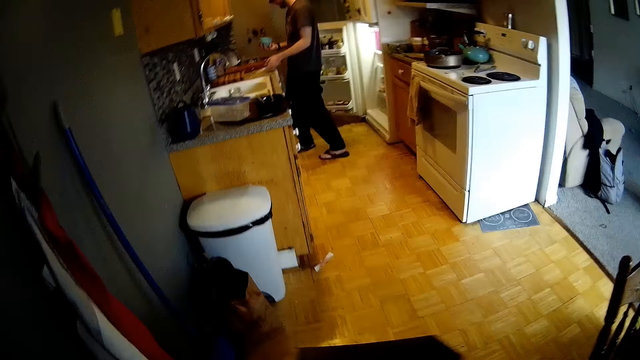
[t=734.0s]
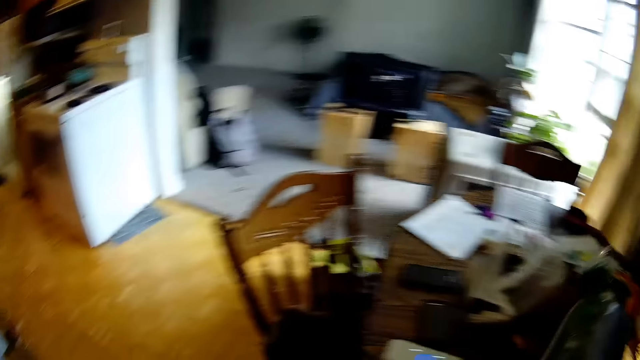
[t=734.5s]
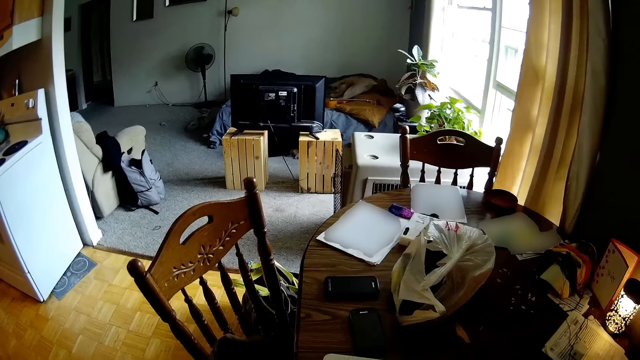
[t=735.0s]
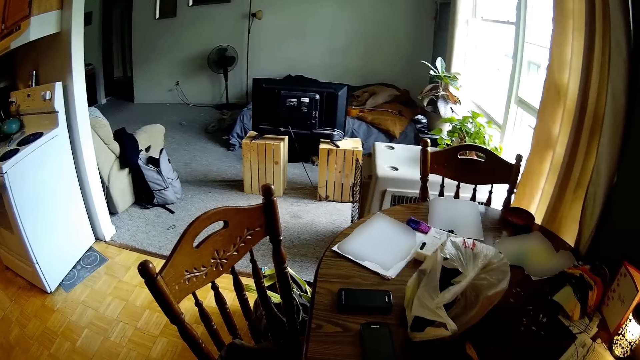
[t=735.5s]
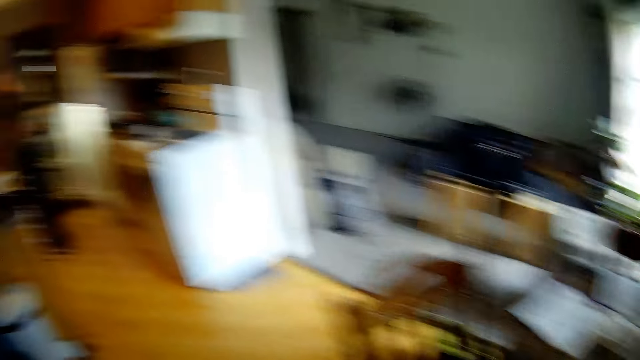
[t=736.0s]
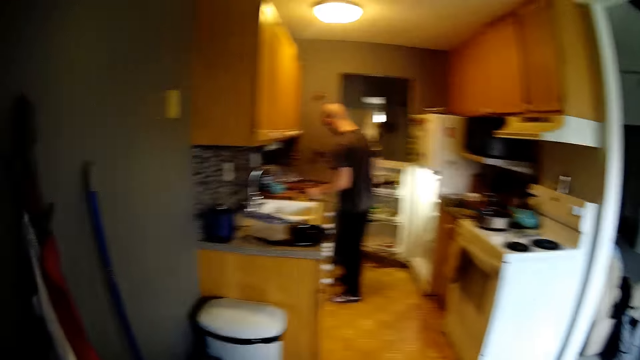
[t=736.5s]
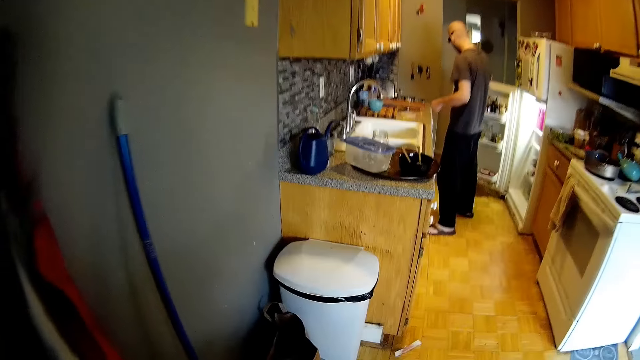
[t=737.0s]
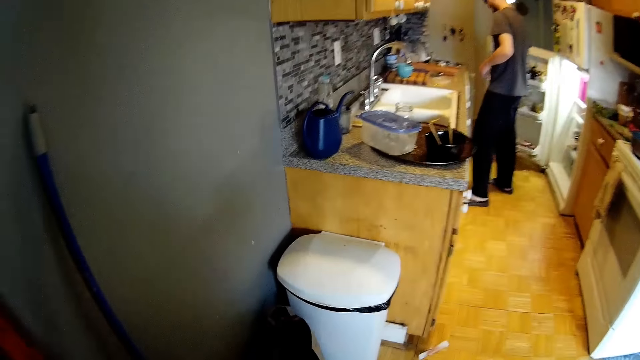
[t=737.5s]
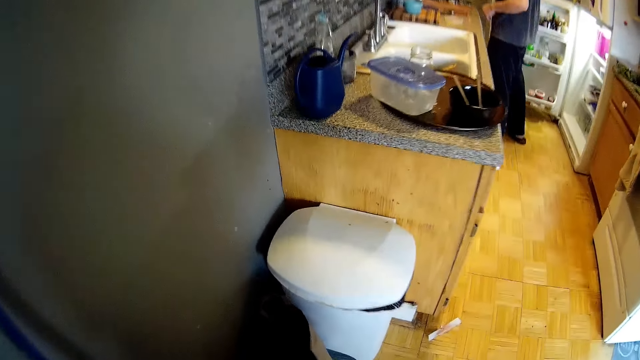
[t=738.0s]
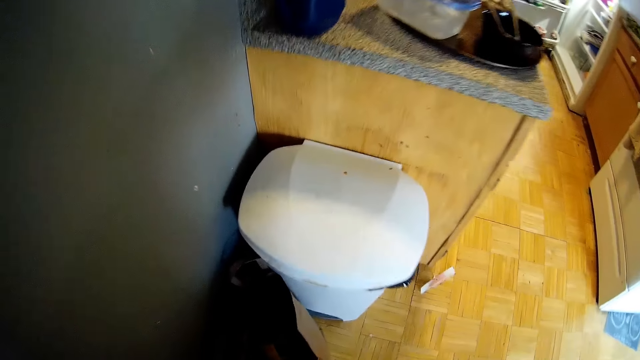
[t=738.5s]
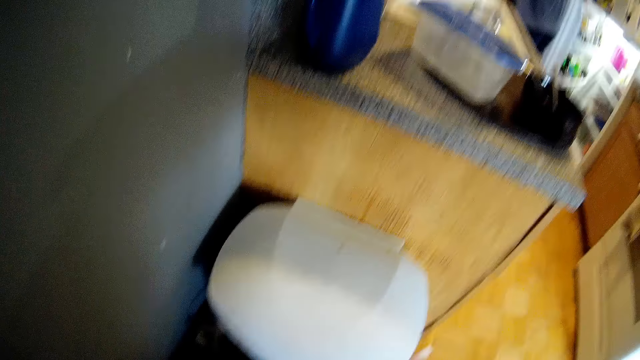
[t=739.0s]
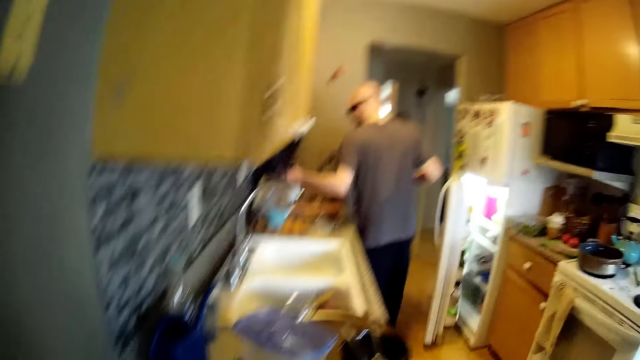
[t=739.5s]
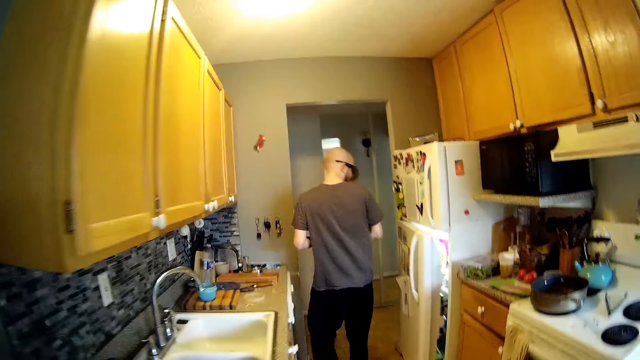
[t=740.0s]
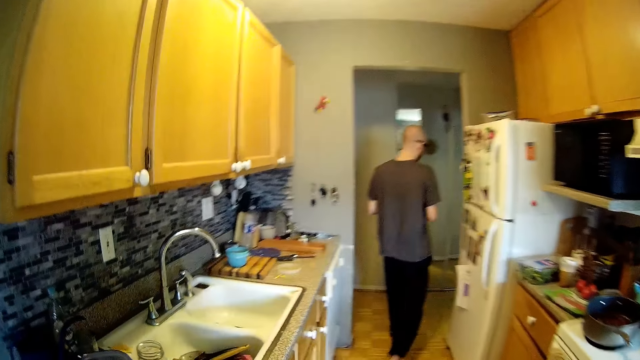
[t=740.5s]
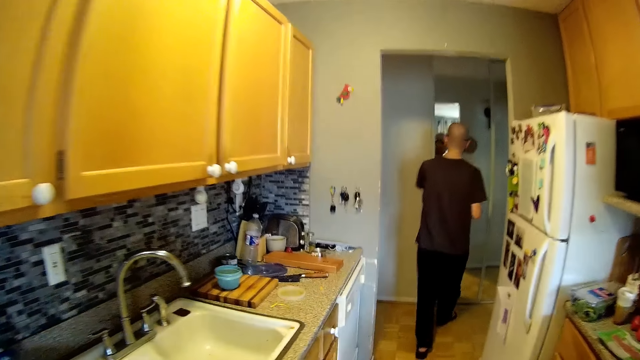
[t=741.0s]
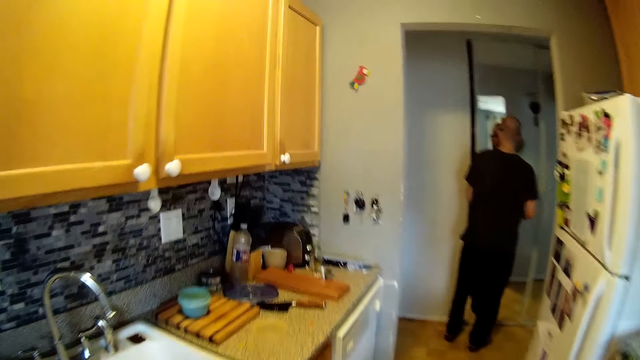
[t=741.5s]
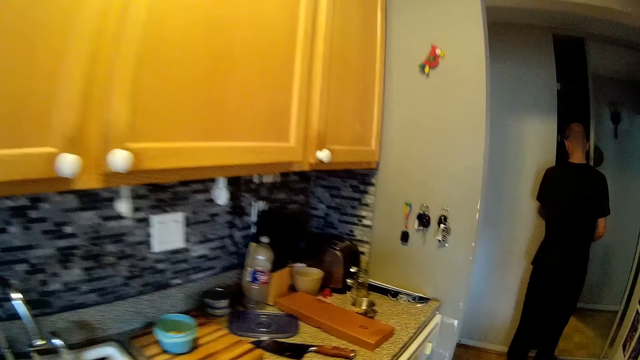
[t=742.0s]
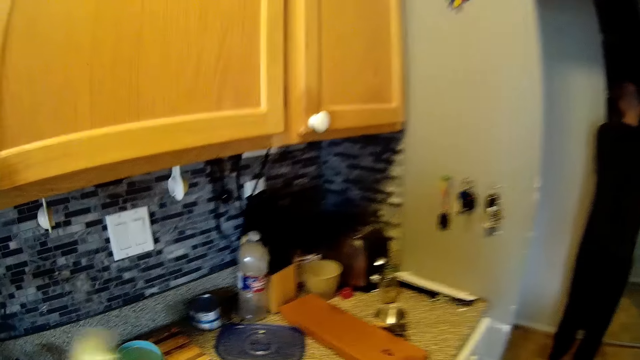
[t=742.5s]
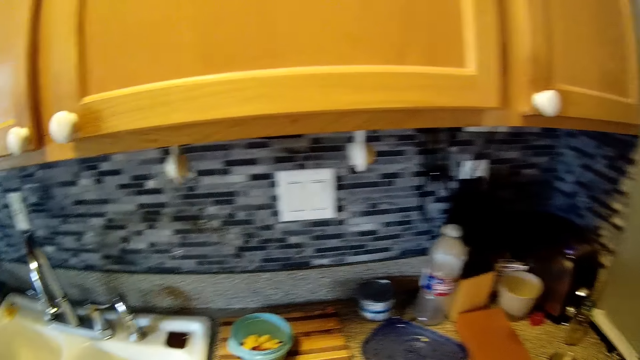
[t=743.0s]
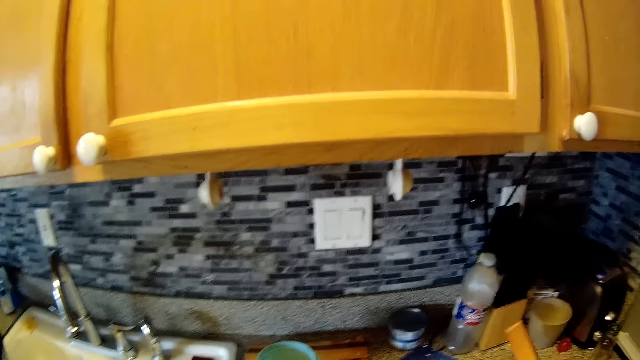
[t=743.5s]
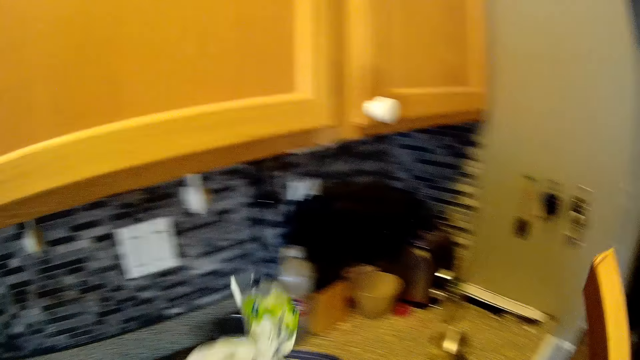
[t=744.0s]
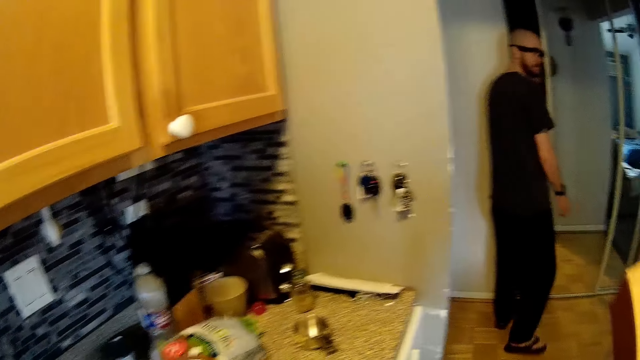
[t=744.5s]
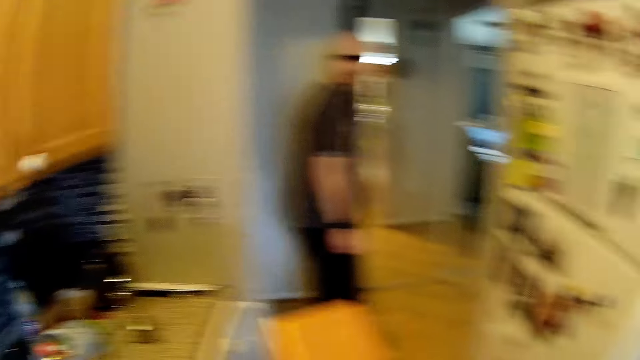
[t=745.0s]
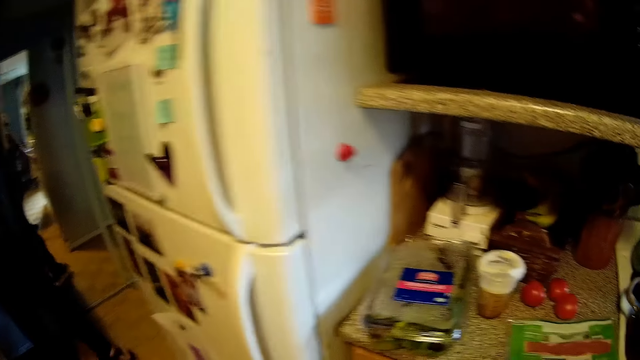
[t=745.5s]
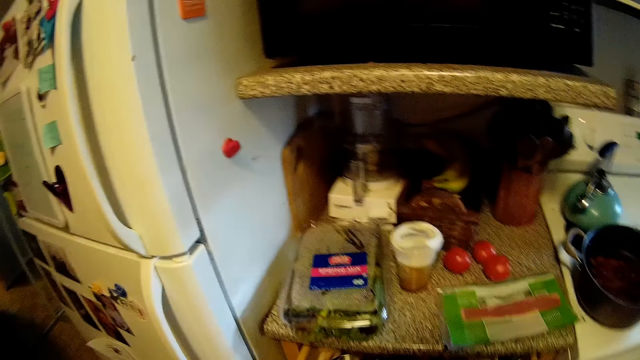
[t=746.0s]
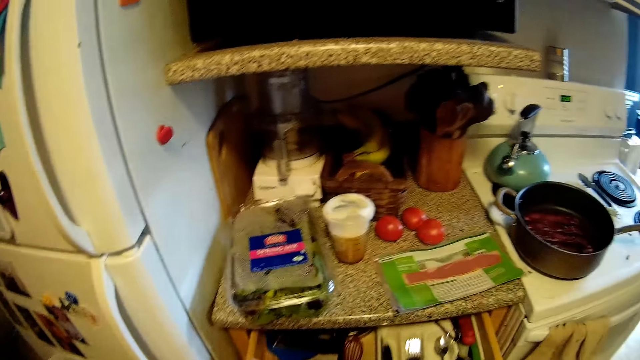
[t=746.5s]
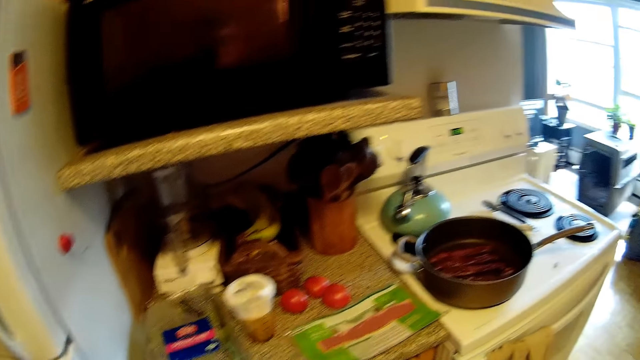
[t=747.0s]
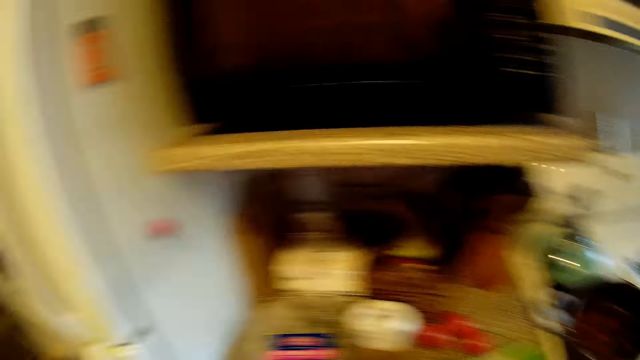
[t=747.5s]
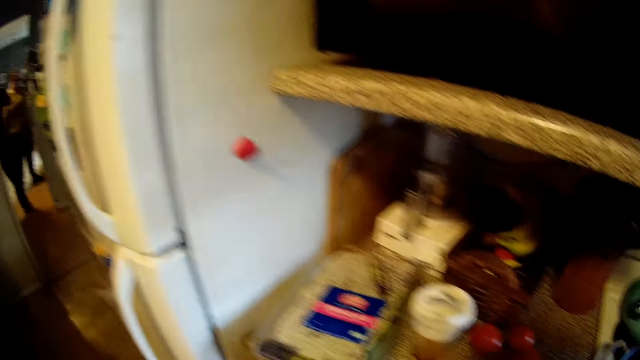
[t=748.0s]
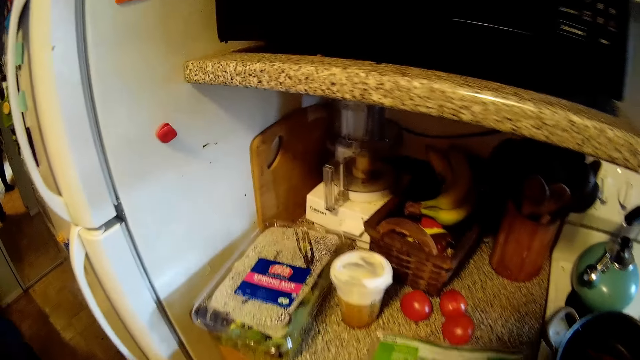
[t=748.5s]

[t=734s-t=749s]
The camera wearer picks a black mat from the table. She drops a nylon on the dining table with her right hand. She walks towards the sink. She looks at a person. She picks the chopping board on the countertop with her right hand. She holds a loaf of bread. She drops the loaf of bread on the countertop with her left hand, on the metallic plate. She opens a drawer with her left hand. She looks at the ingredients.

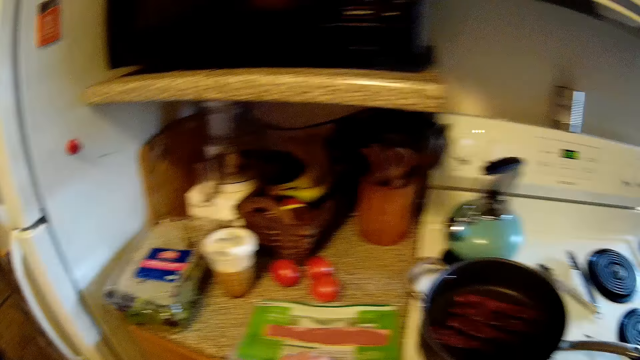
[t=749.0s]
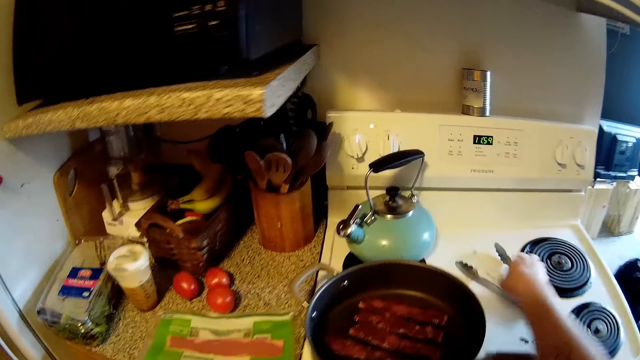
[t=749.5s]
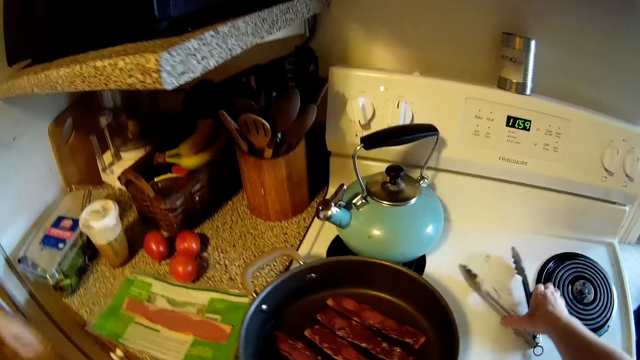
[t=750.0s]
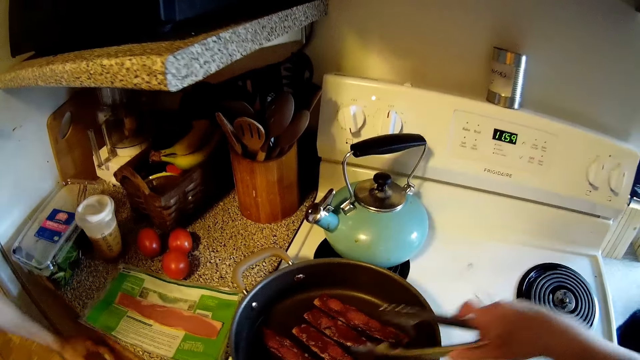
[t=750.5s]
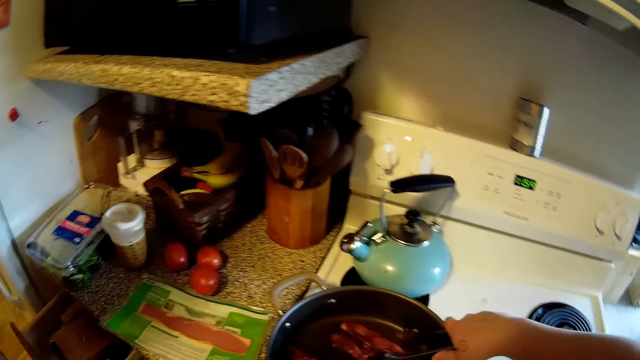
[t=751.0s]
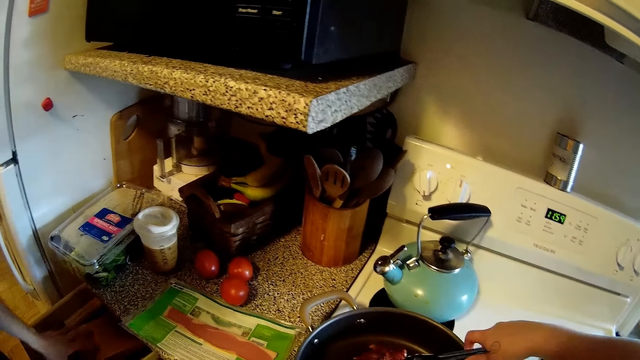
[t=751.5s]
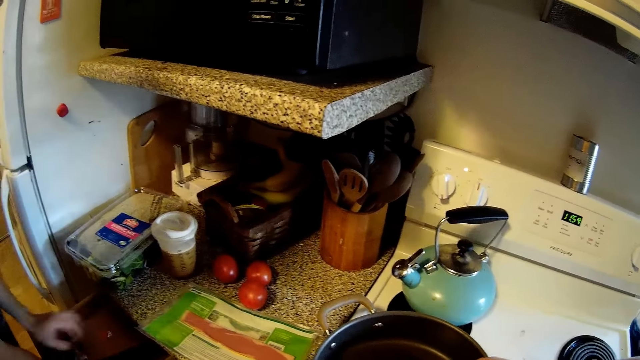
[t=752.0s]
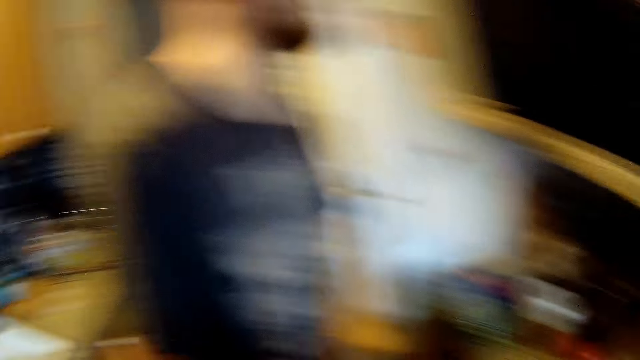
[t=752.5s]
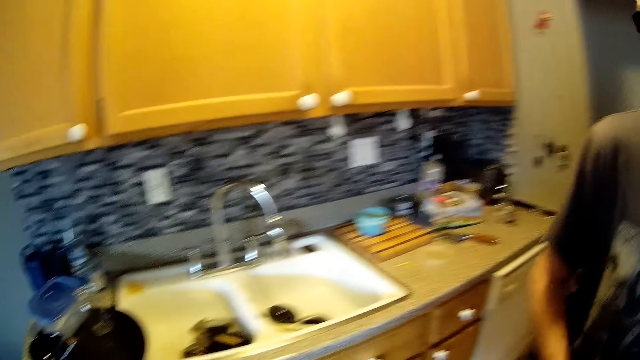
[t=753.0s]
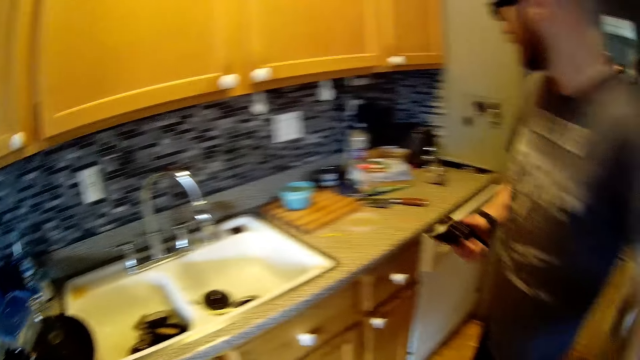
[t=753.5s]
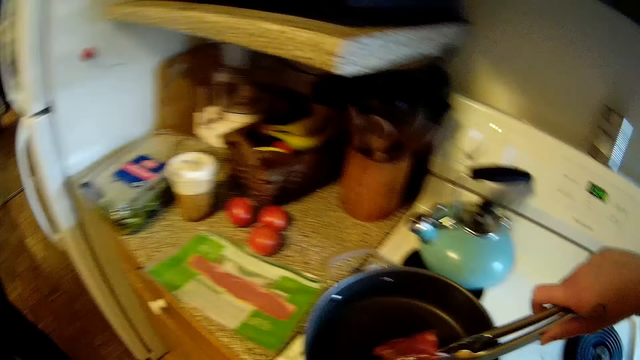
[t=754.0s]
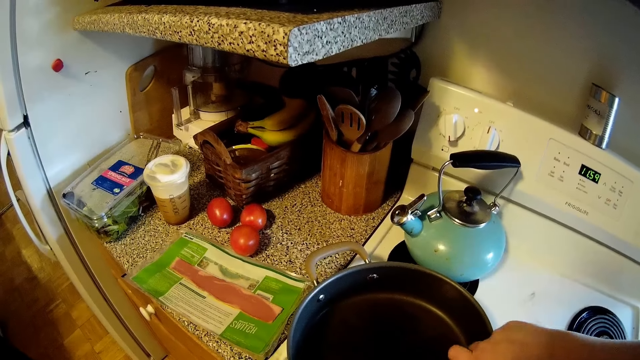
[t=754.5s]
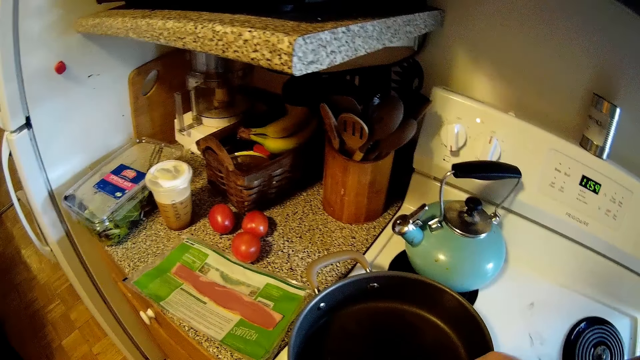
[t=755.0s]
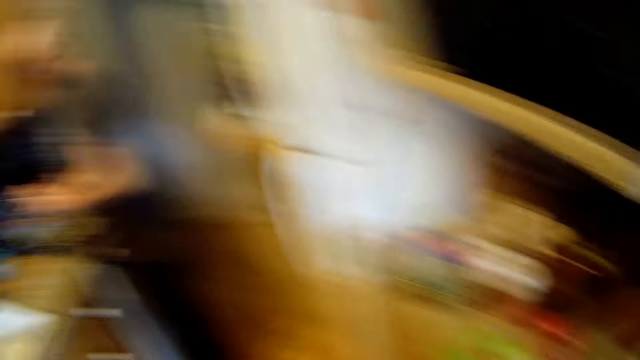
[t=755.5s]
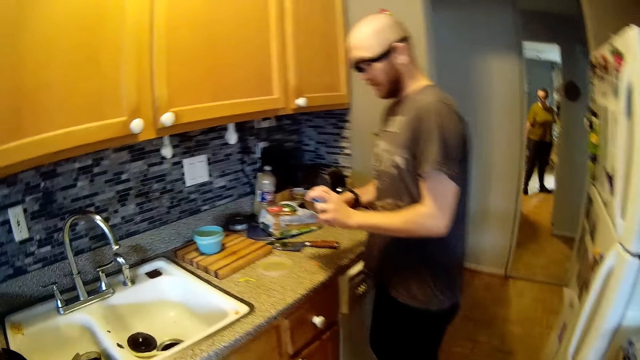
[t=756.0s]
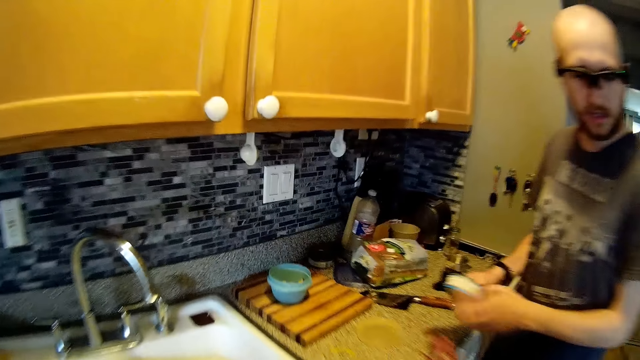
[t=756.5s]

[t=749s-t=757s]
The camera wearer picks the tong on the countertop with her right hand. She picks the bacon from the frying pan with the tong in her right hand. She turns the meat in the pan with the pair of tong. She looks around. She talks to a person.
